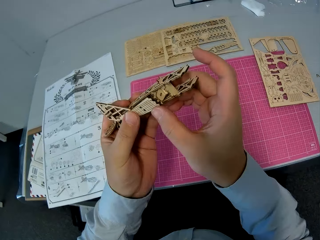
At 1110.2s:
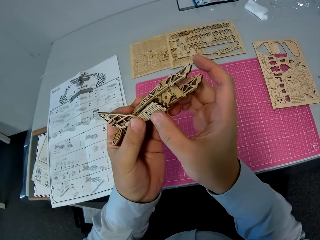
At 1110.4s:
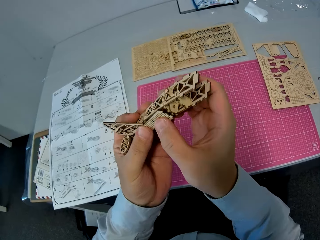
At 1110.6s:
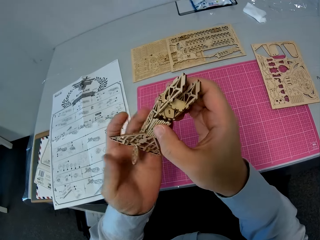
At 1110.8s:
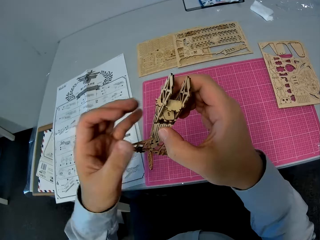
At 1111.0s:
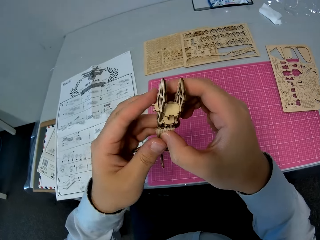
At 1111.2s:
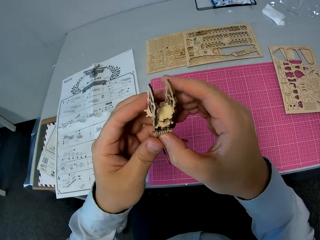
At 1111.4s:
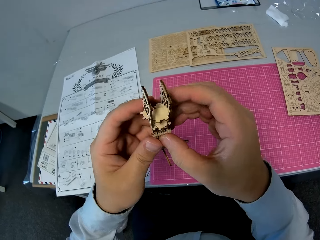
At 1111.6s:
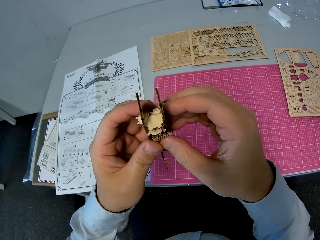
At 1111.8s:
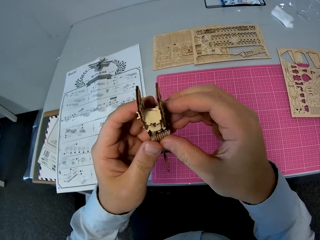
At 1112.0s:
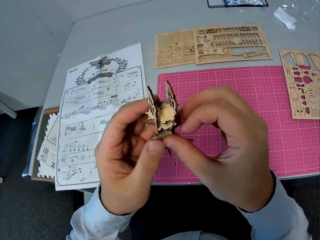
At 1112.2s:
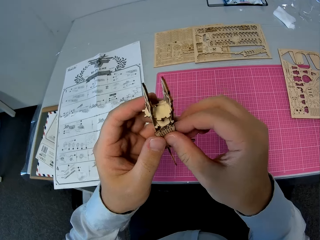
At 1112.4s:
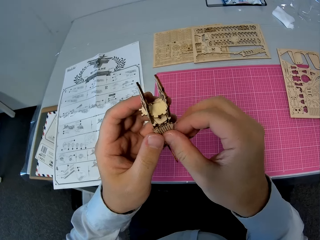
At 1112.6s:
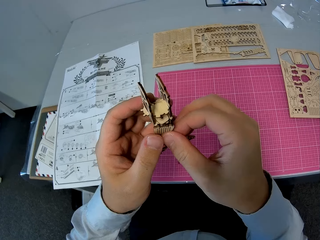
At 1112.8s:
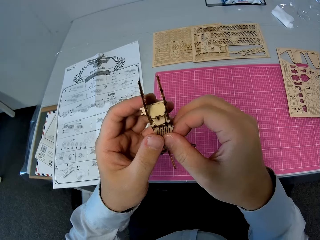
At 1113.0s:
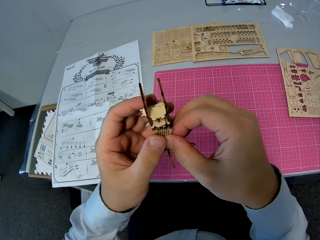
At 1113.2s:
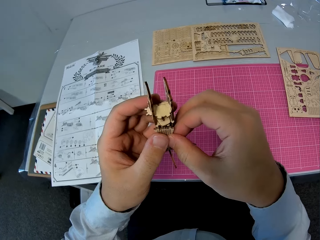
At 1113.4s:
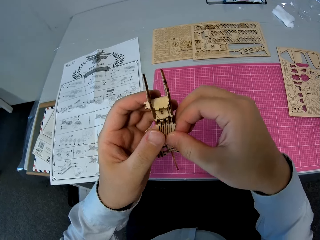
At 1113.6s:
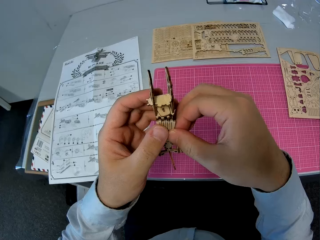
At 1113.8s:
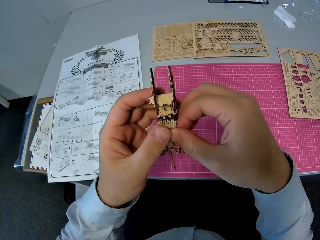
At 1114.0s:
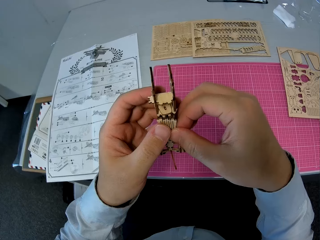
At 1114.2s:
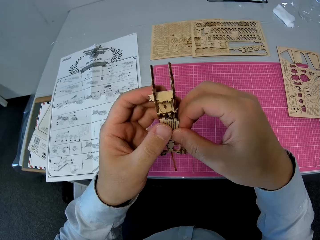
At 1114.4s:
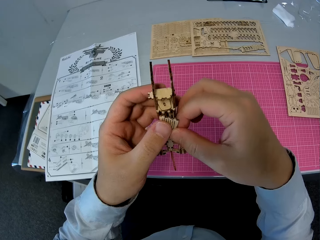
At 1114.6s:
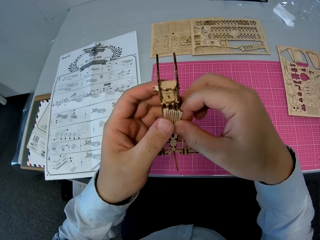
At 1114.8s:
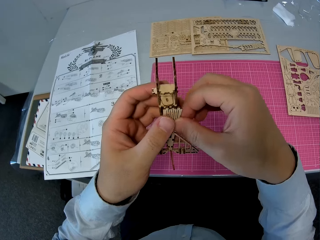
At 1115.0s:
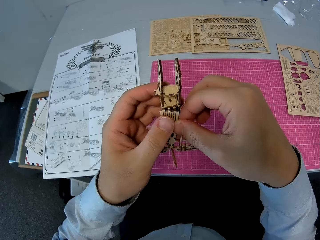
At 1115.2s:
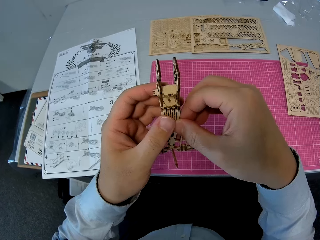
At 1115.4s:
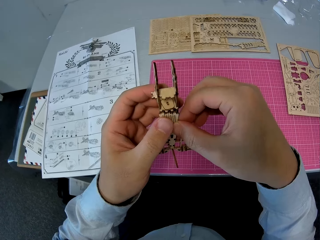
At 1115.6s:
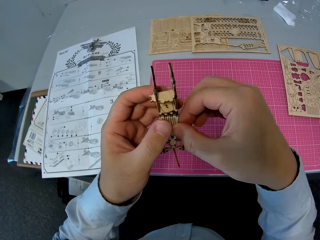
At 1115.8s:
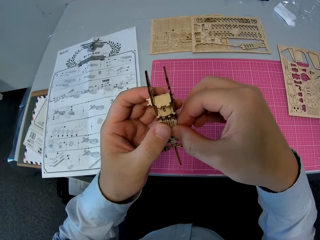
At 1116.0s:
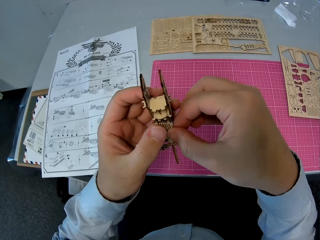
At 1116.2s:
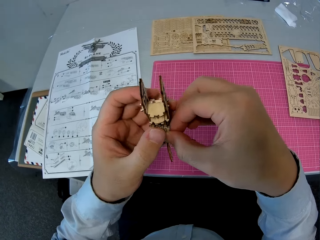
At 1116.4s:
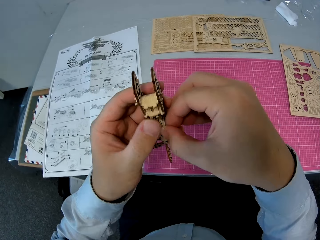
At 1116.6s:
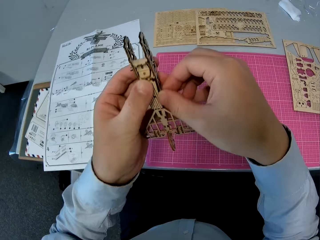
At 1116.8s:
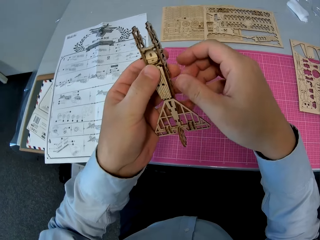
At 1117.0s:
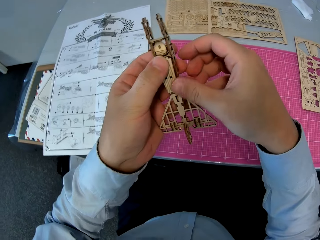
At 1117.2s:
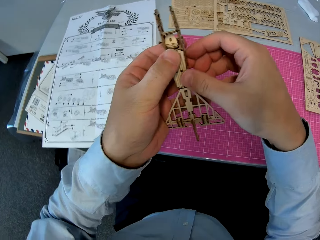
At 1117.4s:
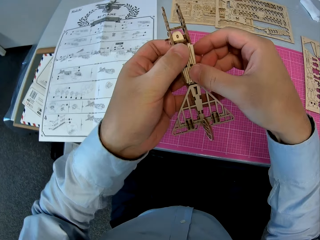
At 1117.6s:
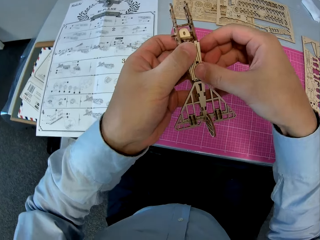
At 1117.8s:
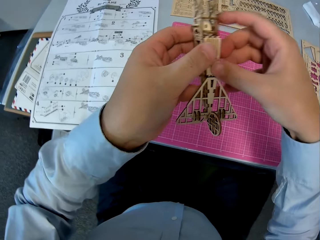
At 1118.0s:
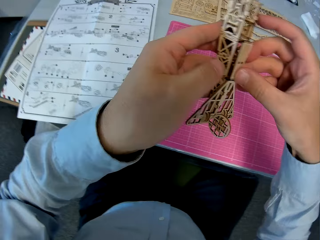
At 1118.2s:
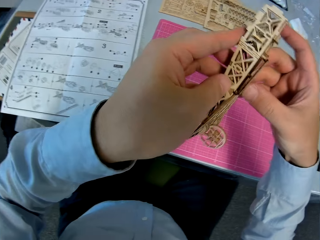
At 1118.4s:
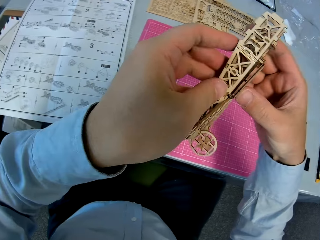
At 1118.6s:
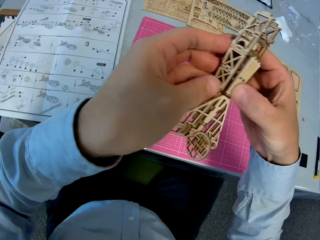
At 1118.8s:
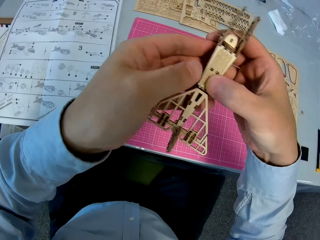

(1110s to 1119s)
The camera wearer holds the aircraft model. They fix the piece of laser cut wood craft kit on the aircraft model.

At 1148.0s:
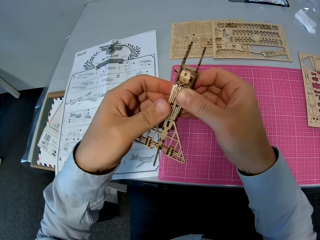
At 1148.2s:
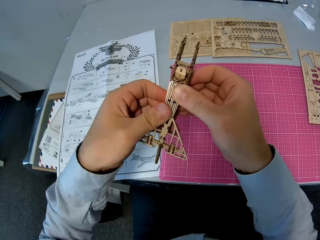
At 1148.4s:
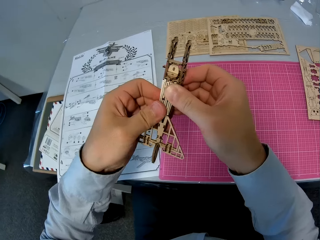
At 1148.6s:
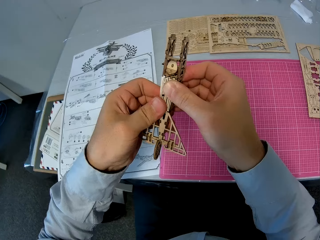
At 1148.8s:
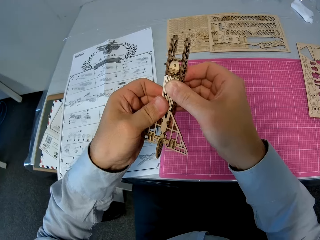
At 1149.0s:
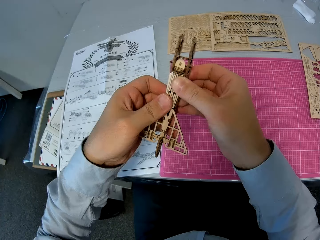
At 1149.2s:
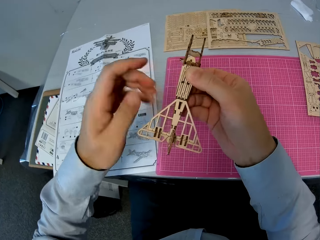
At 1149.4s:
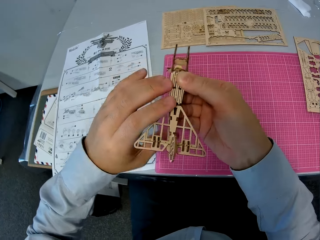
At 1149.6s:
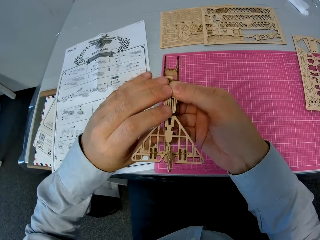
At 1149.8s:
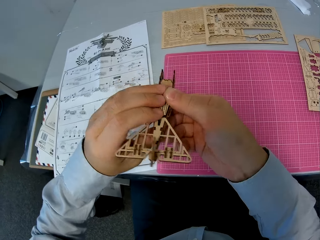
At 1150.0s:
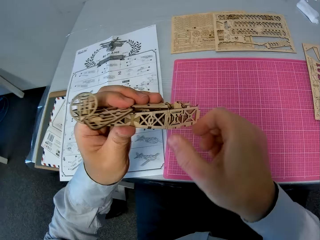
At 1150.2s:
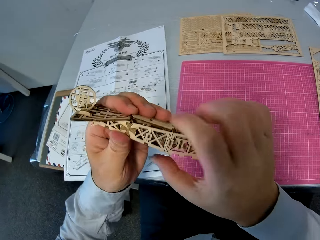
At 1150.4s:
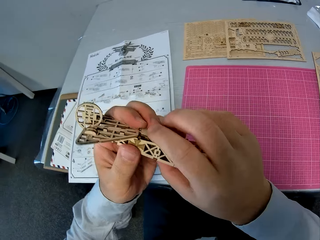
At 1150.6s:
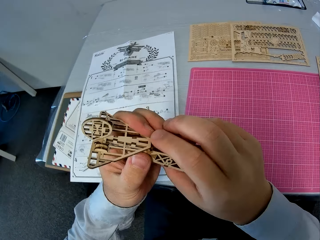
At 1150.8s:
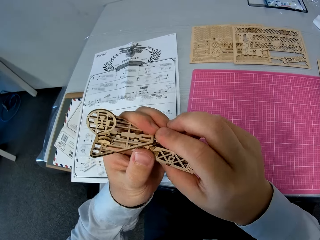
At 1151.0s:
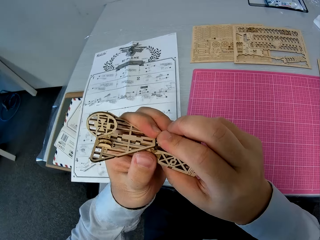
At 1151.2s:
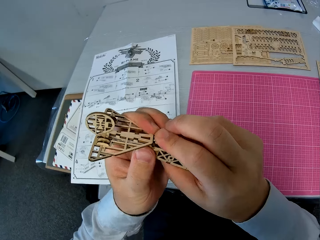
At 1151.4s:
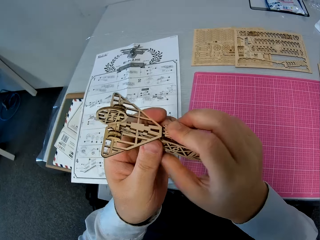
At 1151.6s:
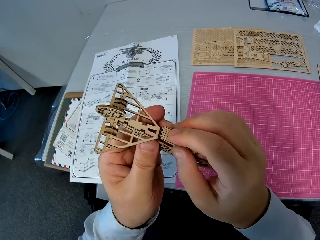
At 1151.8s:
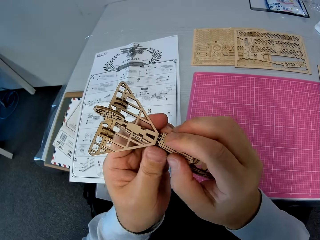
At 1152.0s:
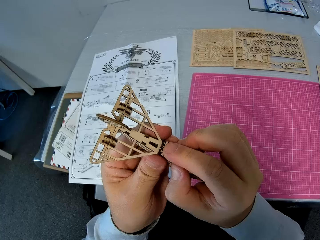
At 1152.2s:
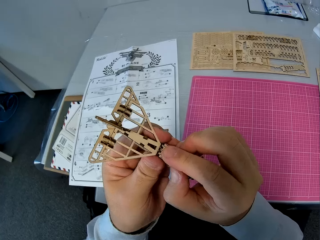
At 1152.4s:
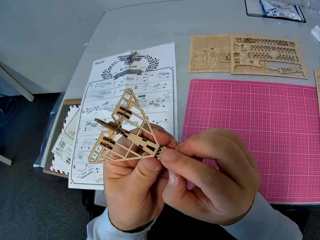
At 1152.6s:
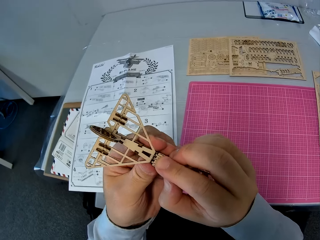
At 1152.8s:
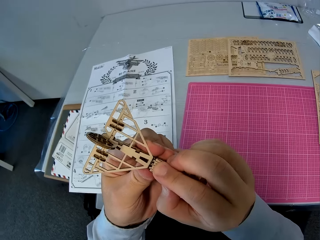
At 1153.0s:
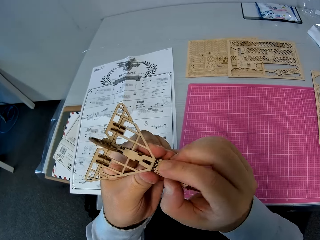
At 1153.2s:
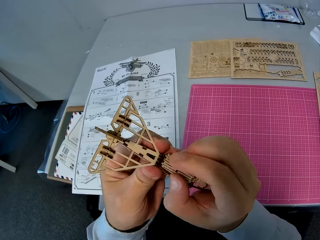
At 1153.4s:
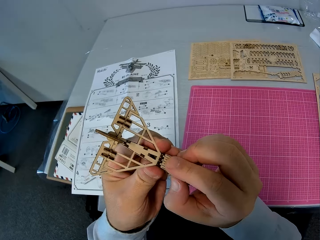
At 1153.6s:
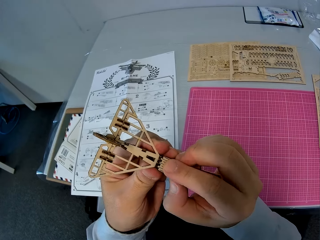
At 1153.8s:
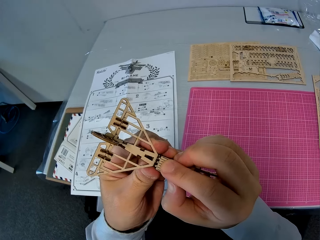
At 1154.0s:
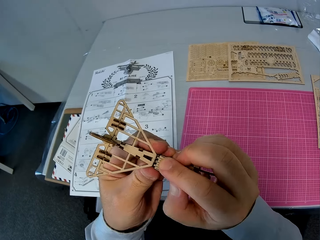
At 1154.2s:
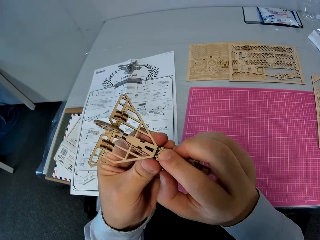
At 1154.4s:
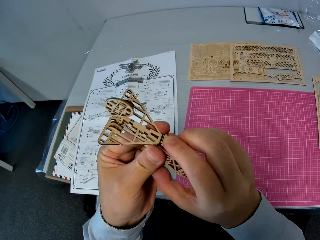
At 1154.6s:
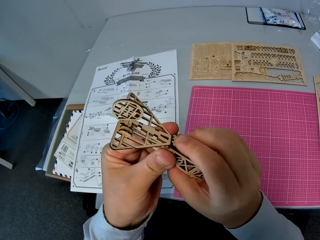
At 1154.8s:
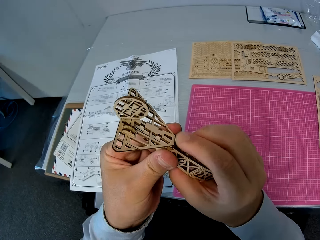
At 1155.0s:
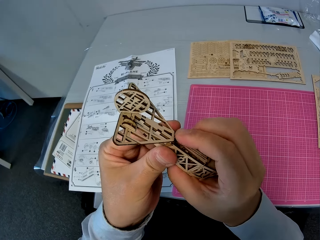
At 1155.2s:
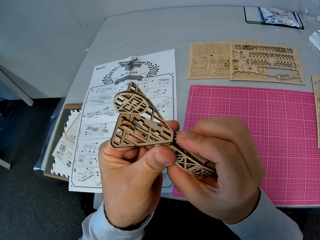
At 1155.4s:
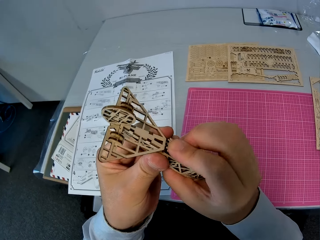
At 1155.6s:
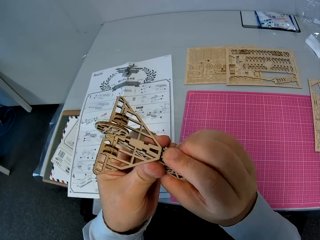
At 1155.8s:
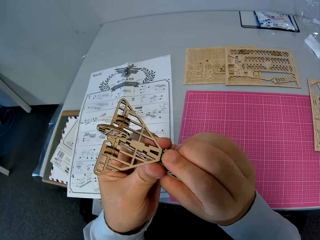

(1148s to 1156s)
The camera wearer turns over the assembled wooden pieces in his hands. He adjusts the assembled wooden pieces.

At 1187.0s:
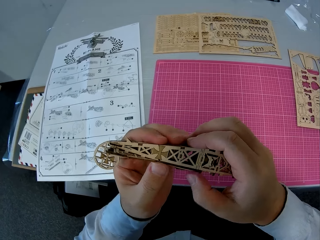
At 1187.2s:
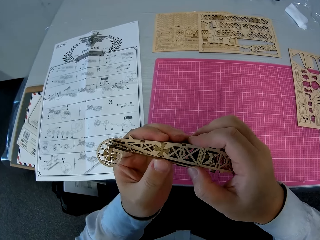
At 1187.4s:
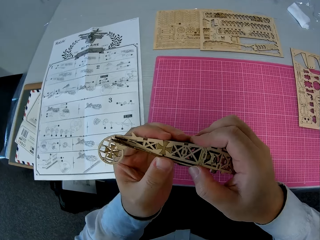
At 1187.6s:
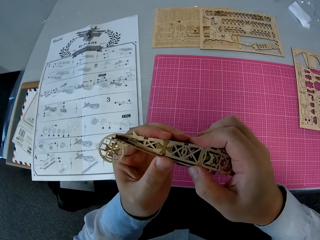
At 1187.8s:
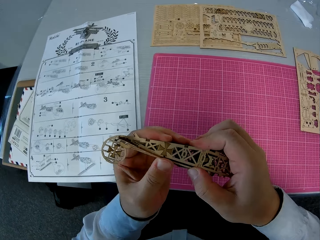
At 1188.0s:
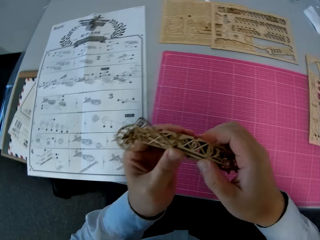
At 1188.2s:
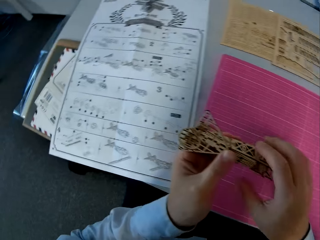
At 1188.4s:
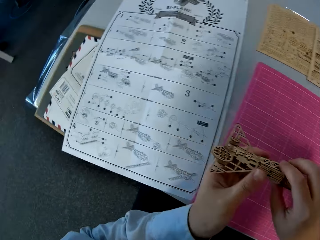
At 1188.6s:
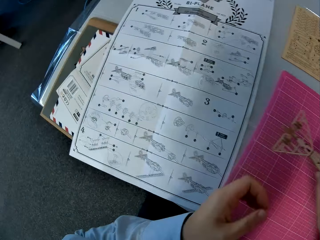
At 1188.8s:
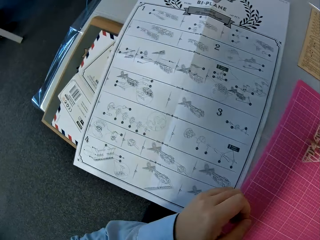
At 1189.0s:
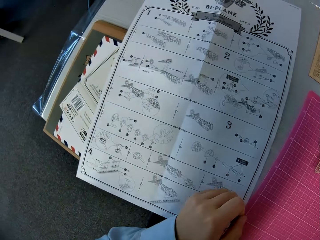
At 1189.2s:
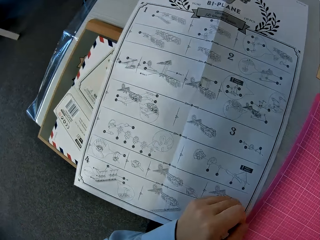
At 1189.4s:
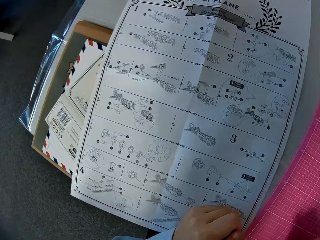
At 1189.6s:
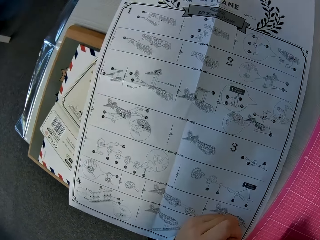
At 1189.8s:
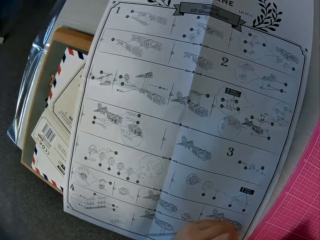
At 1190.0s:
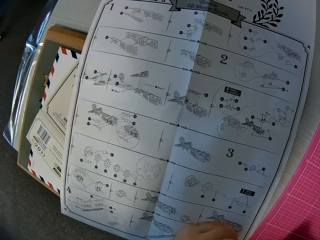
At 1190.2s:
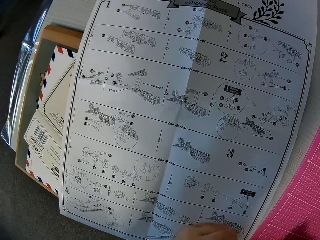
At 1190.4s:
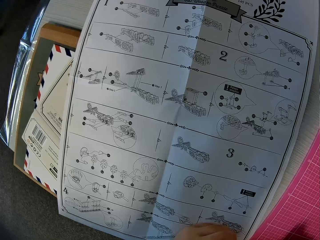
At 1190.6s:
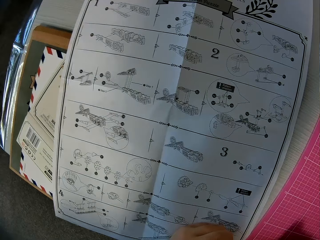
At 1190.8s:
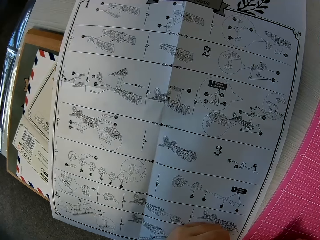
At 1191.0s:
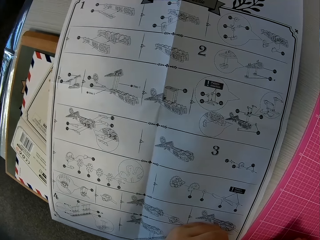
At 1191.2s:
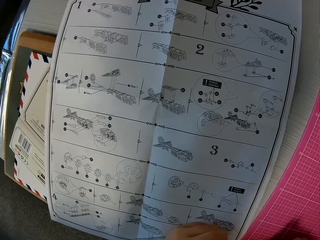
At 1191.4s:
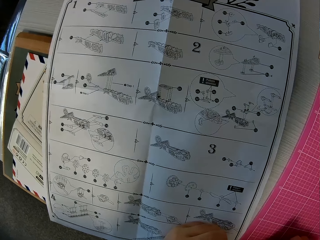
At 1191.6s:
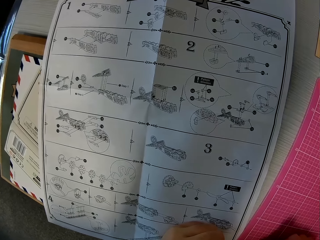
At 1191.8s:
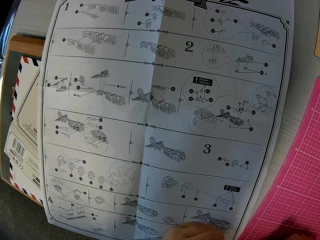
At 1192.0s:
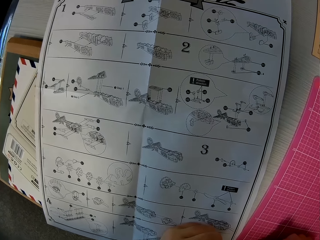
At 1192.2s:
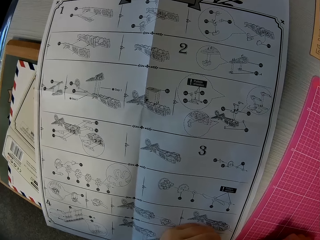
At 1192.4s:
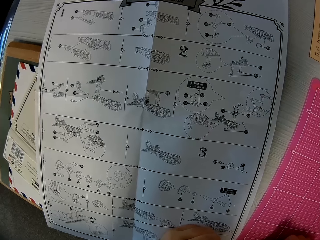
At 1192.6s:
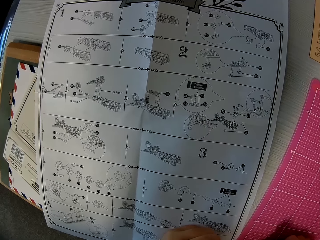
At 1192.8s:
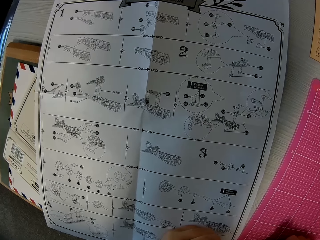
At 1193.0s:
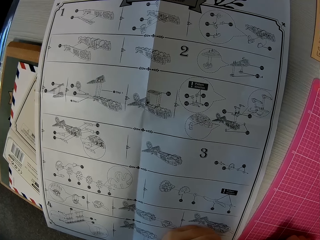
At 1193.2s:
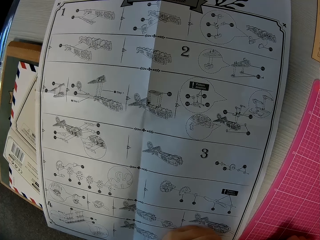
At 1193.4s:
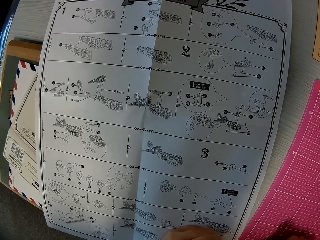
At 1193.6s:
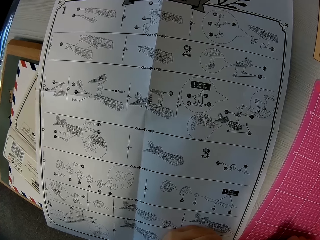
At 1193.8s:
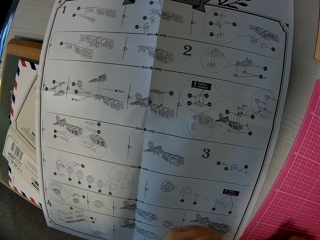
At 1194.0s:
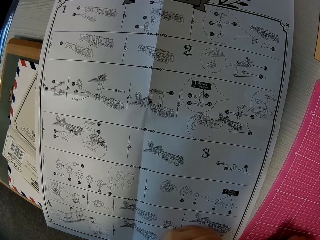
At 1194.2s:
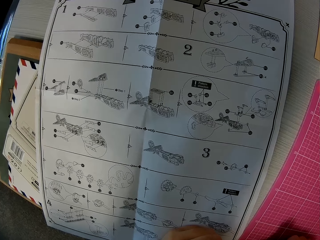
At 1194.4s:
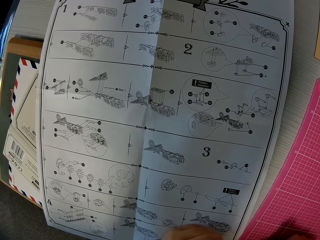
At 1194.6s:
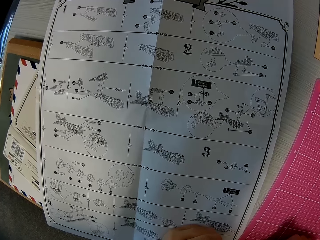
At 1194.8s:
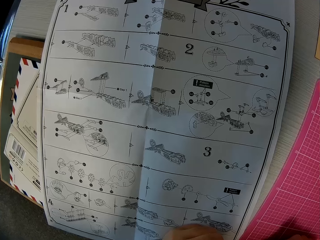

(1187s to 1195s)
The camera wearer glances at the instruction manual. They place the assembled wooden pieces on the cutting sheet.
